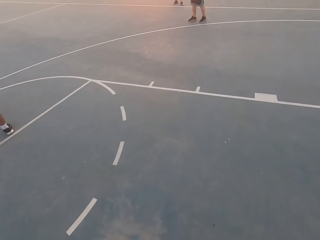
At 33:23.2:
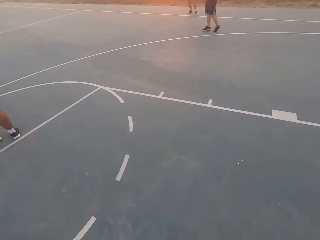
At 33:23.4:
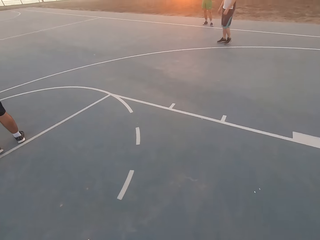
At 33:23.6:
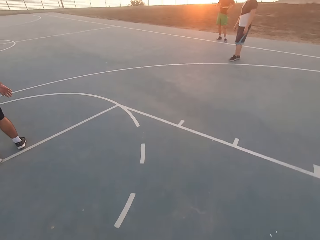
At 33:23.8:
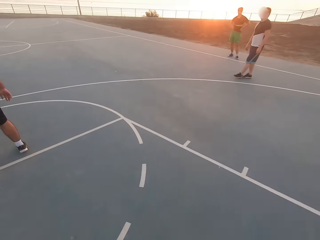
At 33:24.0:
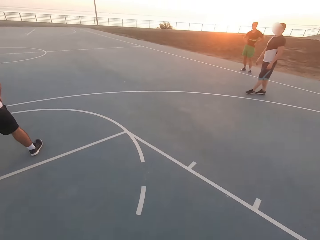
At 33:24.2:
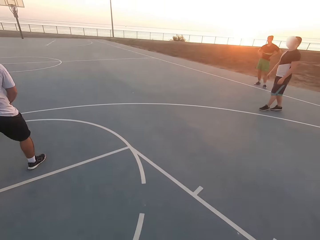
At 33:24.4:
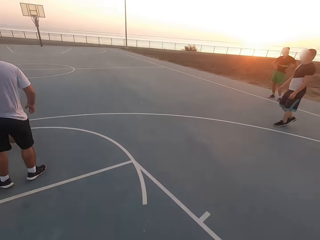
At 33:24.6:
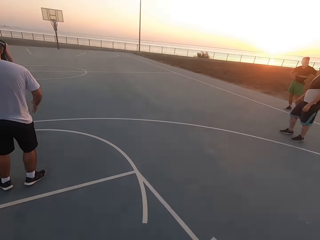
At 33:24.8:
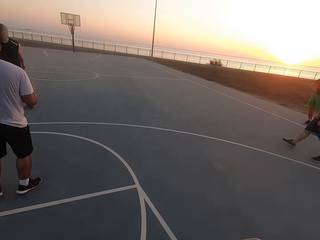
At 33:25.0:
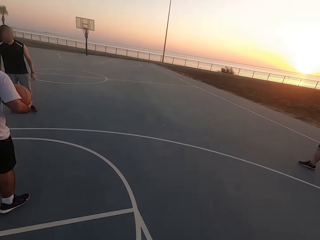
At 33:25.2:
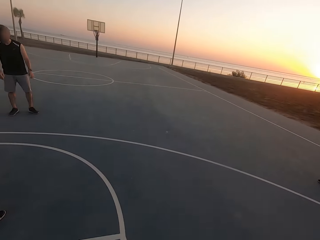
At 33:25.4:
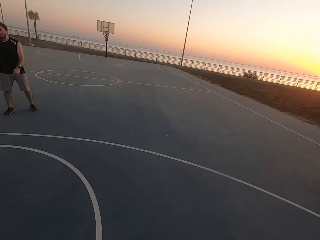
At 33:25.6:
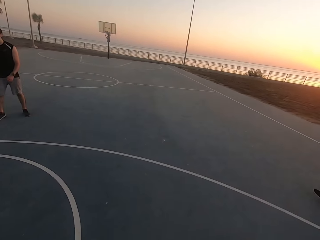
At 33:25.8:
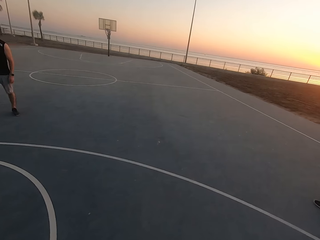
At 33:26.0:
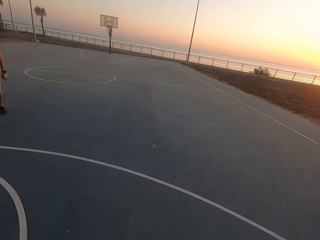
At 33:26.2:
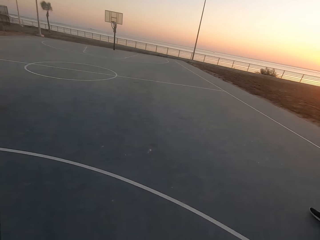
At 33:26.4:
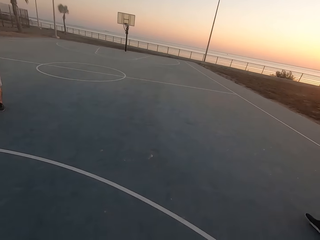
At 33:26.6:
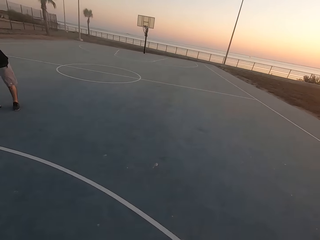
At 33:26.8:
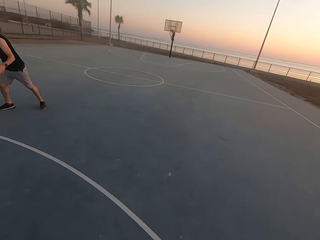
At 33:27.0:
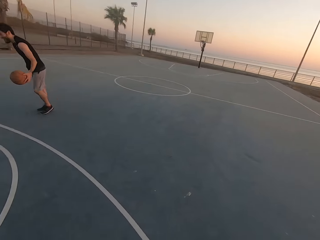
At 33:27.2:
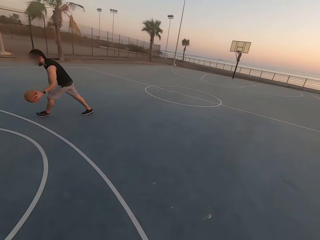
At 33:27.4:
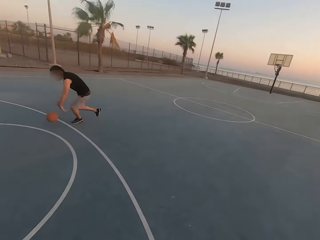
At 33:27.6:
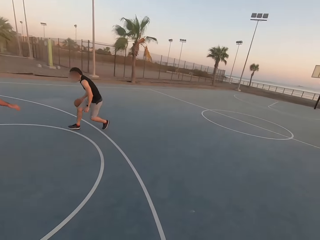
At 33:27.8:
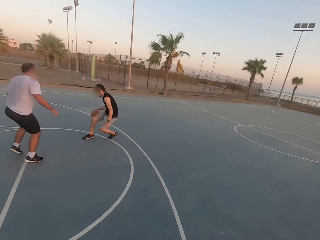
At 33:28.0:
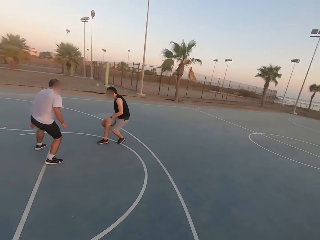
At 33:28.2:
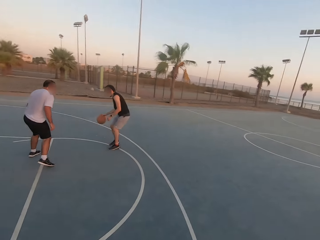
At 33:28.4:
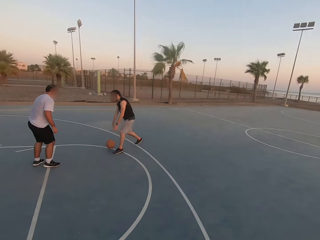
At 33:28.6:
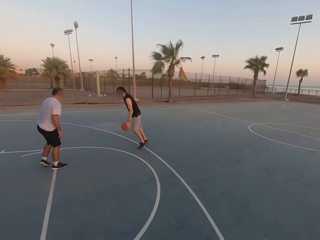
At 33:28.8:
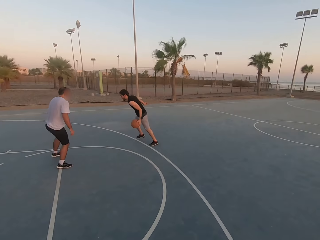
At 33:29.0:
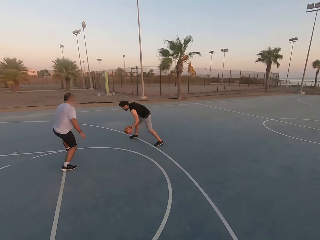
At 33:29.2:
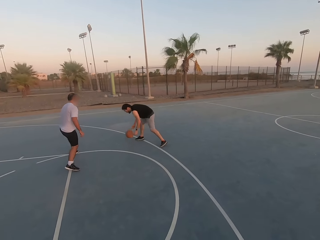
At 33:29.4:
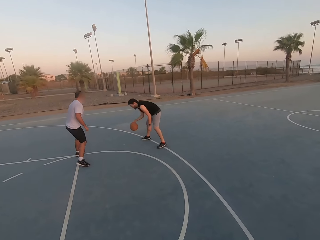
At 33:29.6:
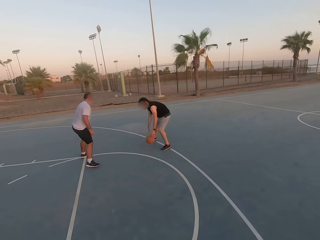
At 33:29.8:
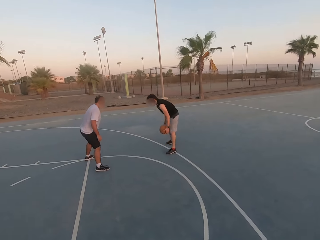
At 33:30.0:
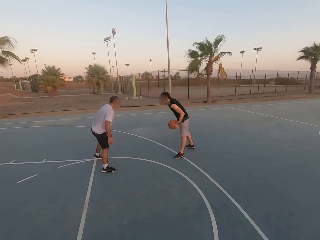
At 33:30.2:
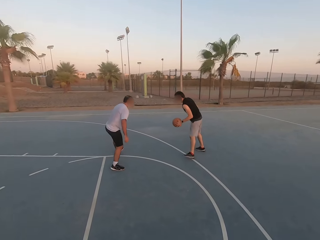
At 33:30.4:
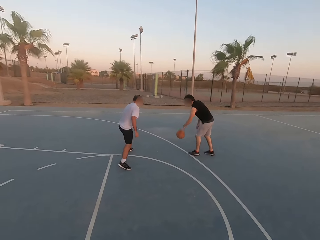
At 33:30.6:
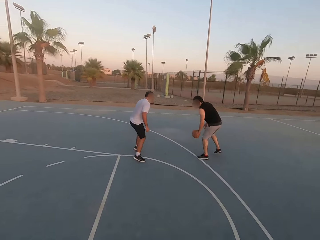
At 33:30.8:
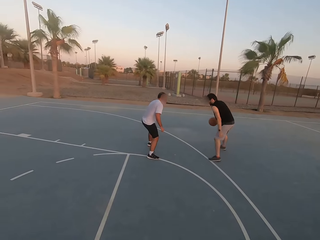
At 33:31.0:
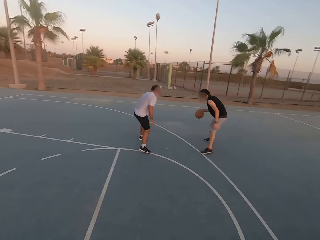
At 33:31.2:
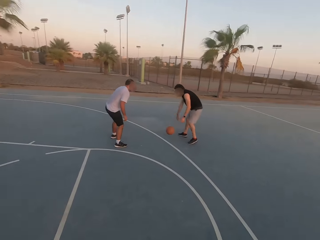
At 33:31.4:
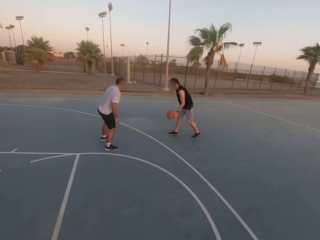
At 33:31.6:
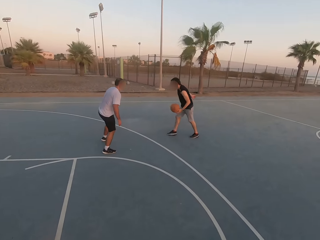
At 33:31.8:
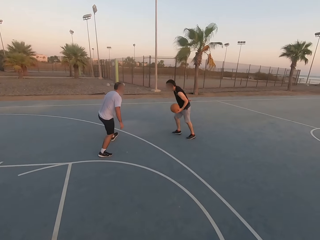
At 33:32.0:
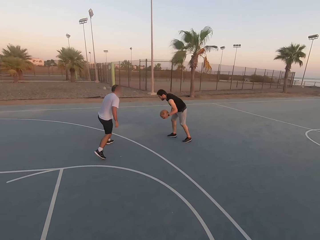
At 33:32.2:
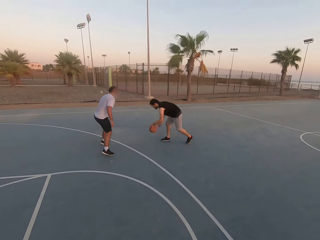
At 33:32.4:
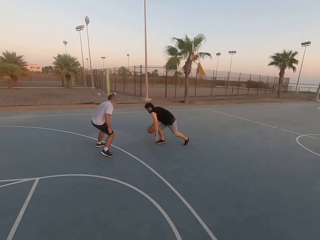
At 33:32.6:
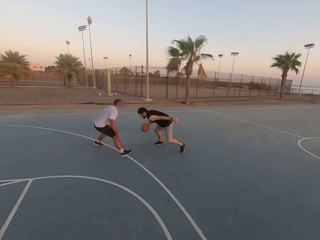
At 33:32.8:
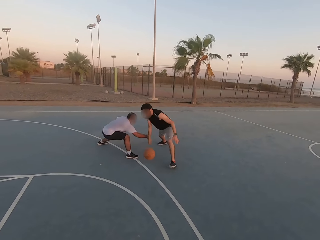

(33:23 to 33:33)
A man holds the ball. Another man dribbles the ball. The first man attacks the other man. The first man shields.

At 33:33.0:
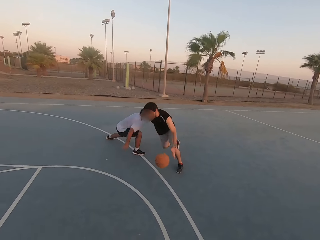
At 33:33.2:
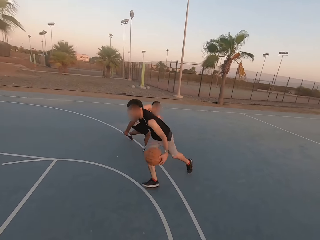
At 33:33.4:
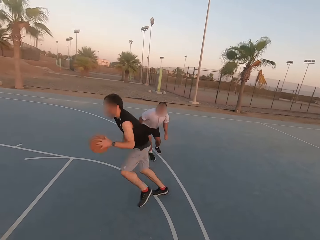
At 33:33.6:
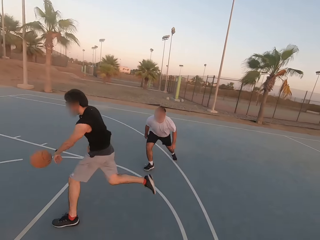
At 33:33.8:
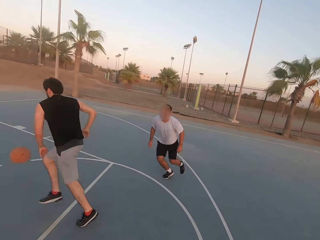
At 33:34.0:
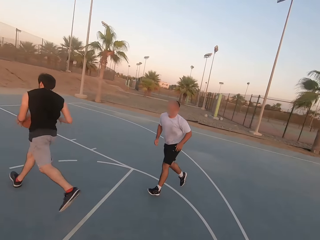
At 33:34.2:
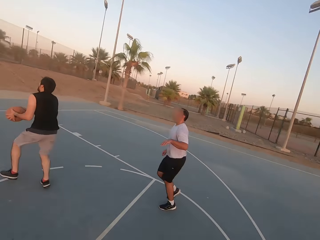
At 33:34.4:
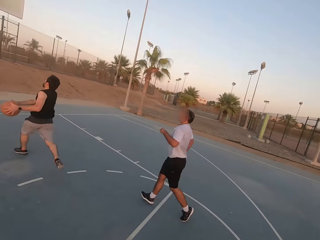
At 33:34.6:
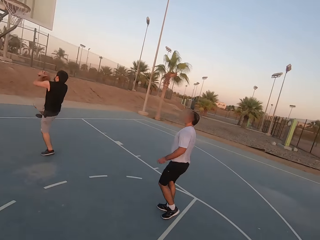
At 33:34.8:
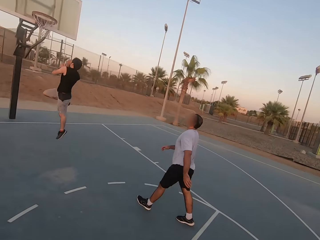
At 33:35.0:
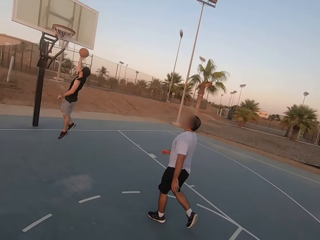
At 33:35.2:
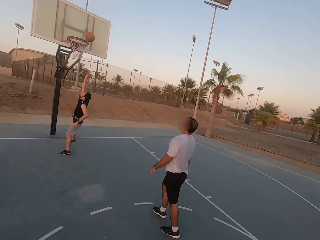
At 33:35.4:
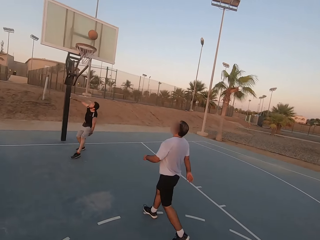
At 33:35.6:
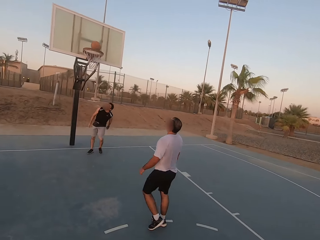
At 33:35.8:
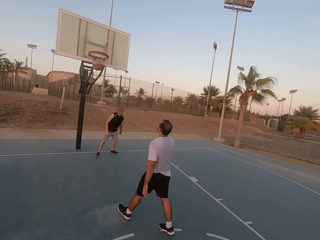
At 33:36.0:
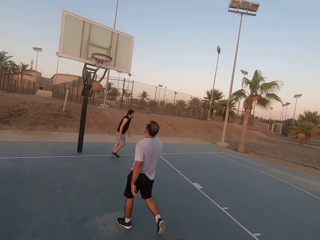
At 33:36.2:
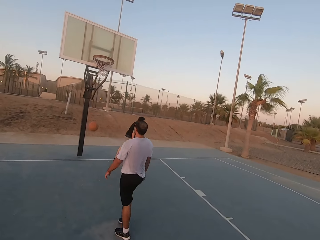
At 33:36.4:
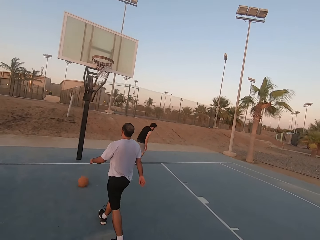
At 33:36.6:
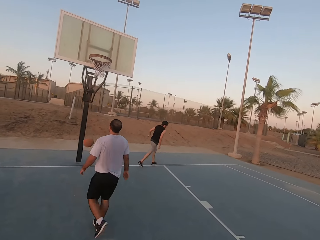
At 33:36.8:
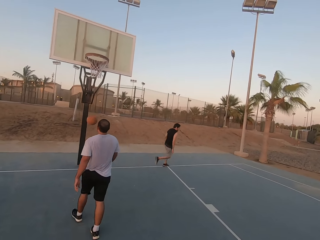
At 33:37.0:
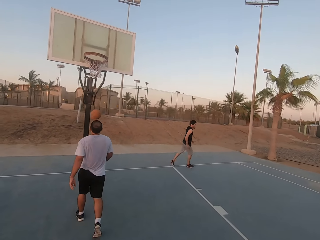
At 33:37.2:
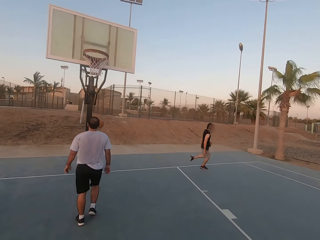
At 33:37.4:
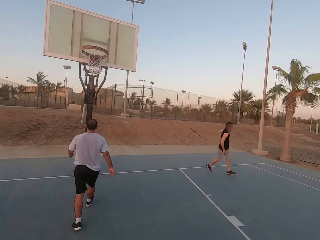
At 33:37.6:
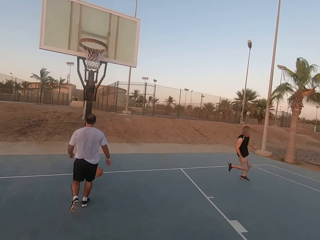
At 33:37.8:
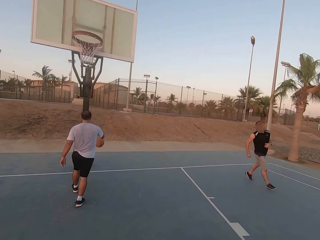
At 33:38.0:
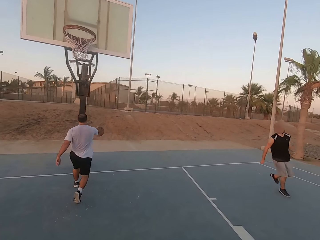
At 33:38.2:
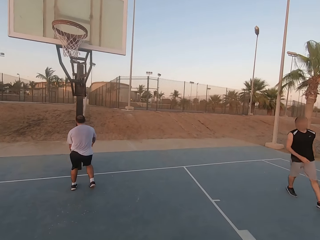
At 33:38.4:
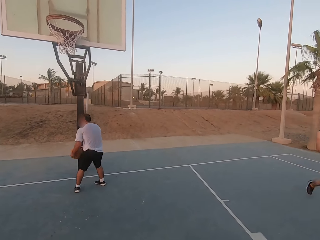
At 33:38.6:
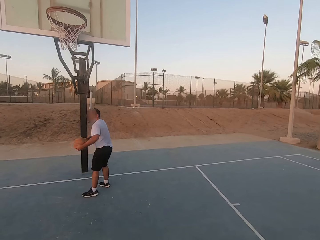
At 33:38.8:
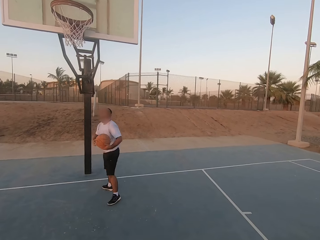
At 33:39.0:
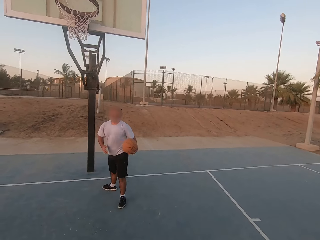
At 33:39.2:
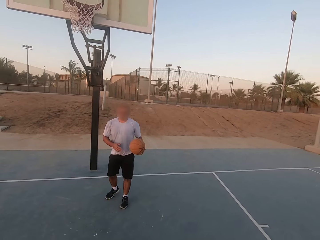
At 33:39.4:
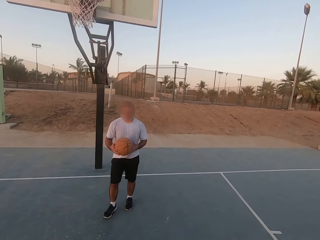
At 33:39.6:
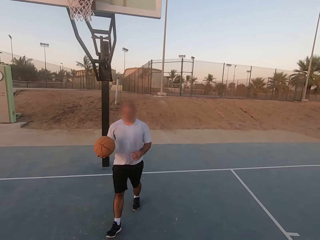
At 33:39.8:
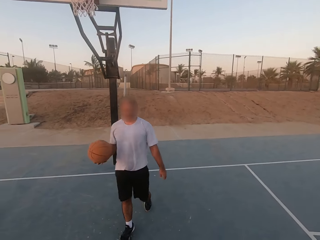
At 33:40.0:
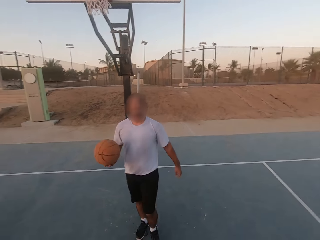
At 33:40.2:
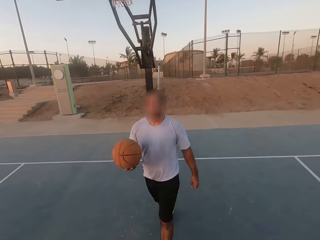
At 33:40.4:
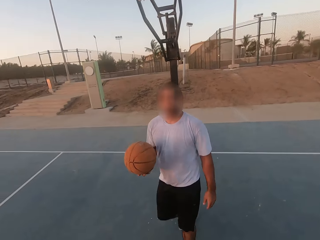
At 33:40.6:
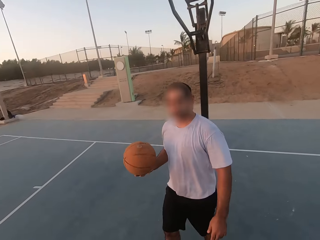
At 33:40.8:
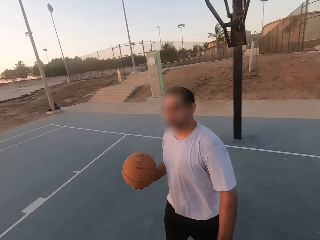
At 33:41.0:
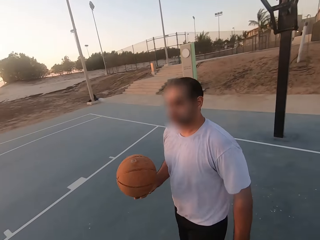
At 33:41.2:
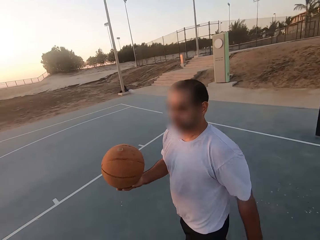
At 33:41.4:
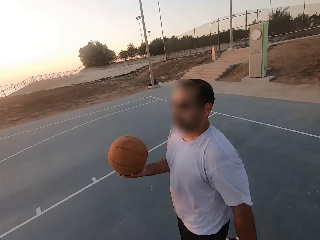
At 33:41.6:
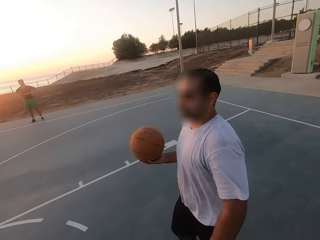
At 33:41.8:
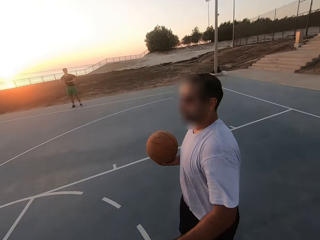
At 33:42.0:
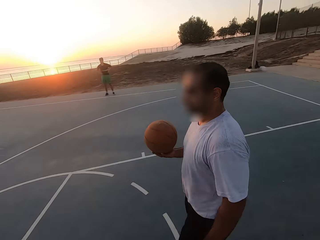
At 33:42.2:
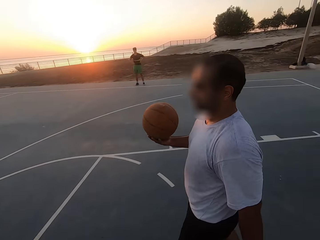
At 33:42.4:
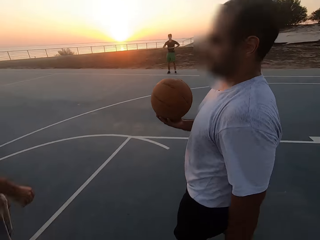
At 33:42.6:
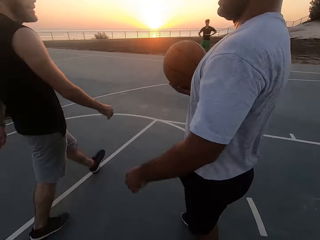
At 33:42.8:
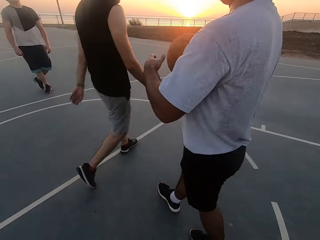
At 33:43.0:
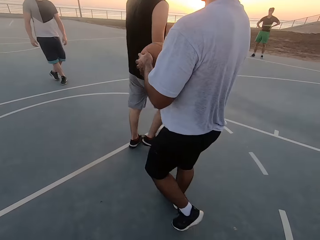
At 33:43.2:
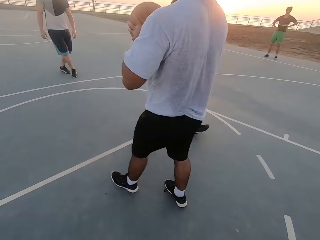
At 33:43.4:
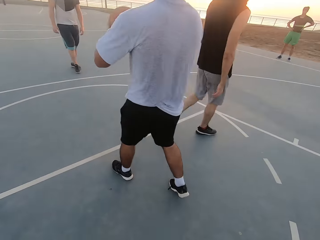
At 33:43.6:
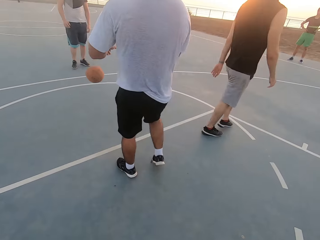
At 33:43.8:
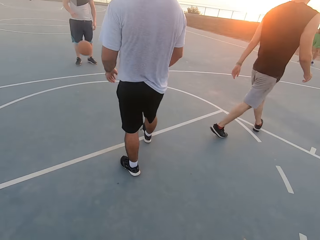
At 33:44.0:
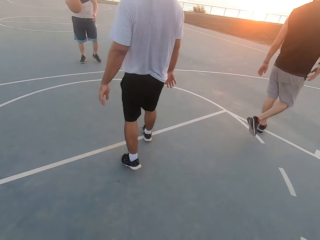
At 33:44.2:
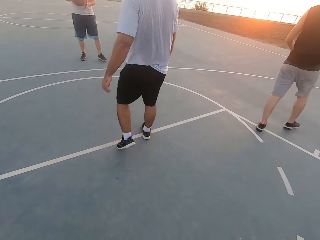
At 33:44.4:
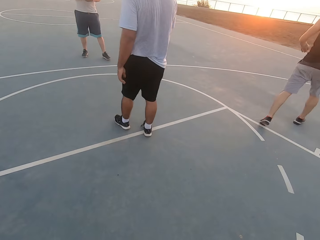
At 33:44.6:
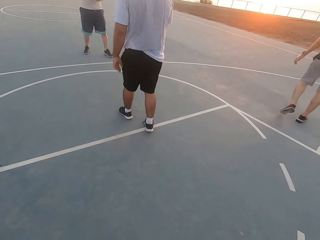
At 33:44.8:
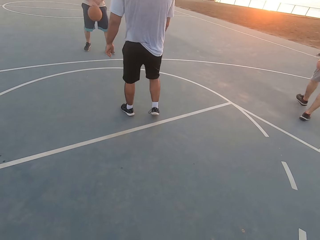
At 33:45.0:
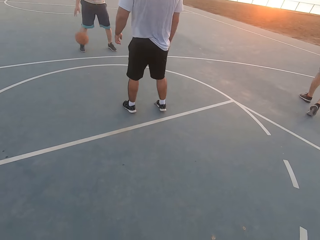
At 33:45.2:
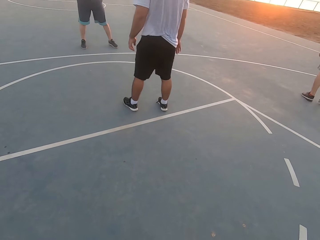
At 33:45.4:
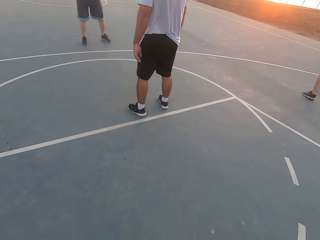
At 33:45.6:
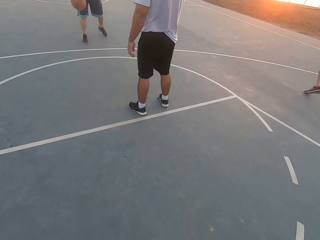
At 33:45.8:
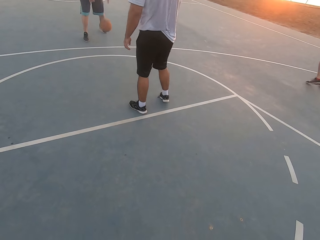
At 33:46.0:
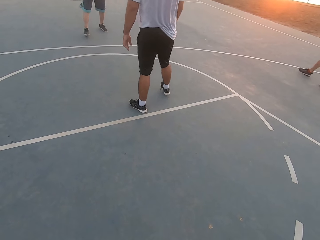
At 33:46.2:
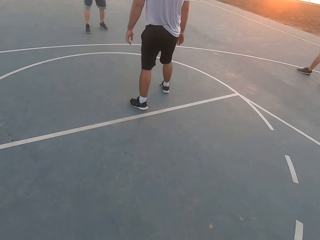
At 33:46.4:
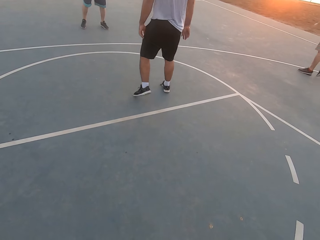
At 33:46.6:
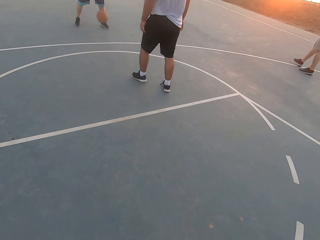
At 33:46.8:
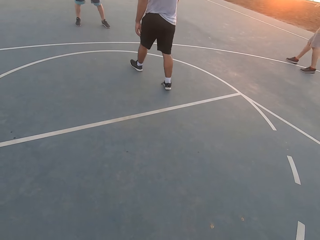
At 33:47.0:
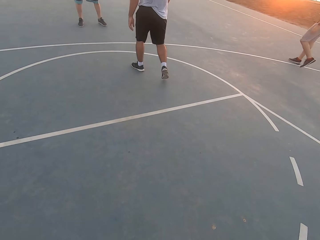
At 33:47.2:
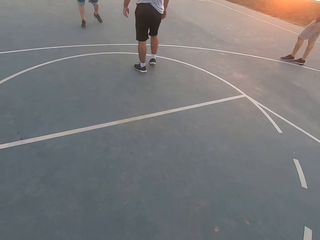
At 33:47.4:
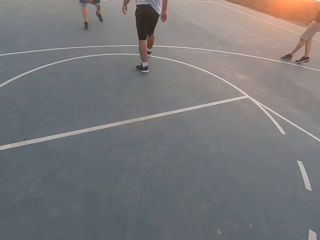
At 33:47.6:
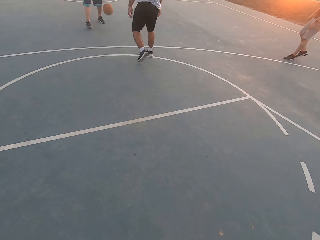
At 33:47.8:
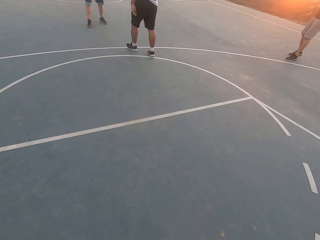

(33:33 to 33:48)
A man holds the ball, jumps, and throws the ball in the loop. Another man walks. The first man runs and makes a basket. The other man picks up the ball. The other man walks and holds the ball. The other man walks. A third man walks. The first man walks. The other man throws the ball to the third man. The third man picks up the ball and dribbles the ball. The other man attacks the third man.
